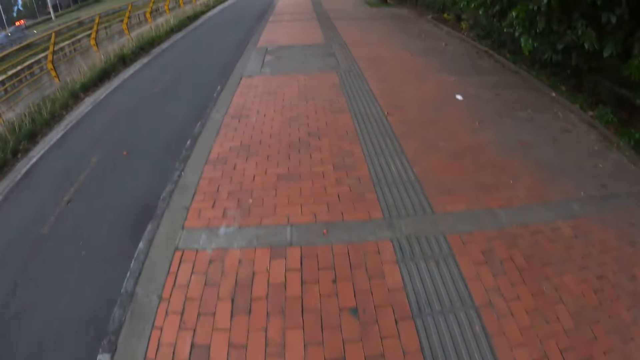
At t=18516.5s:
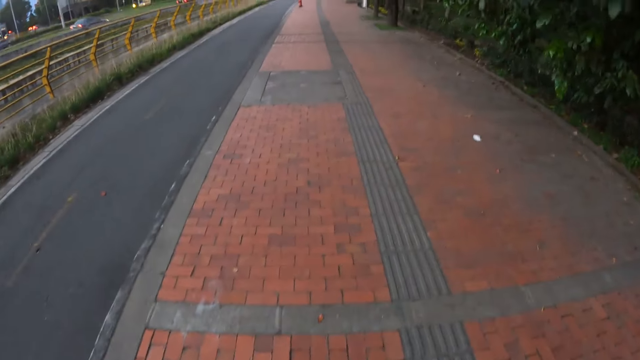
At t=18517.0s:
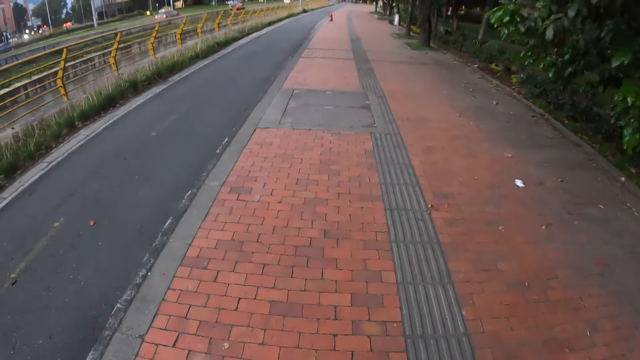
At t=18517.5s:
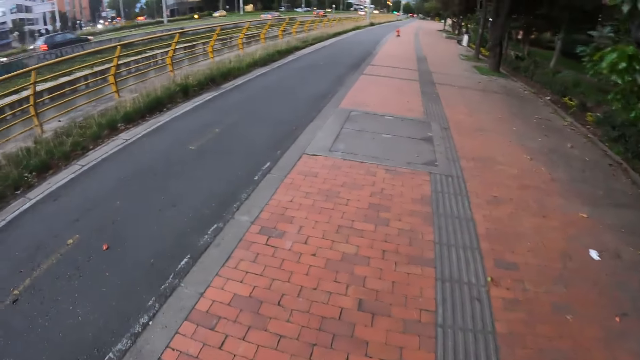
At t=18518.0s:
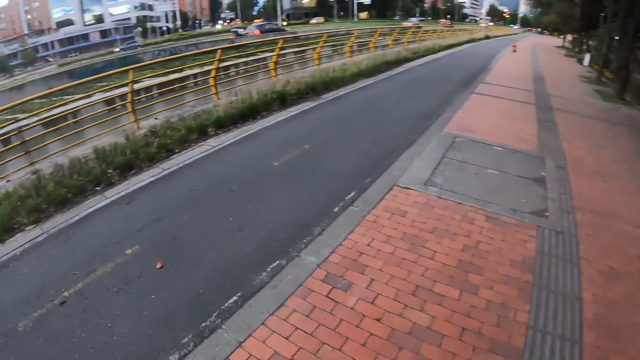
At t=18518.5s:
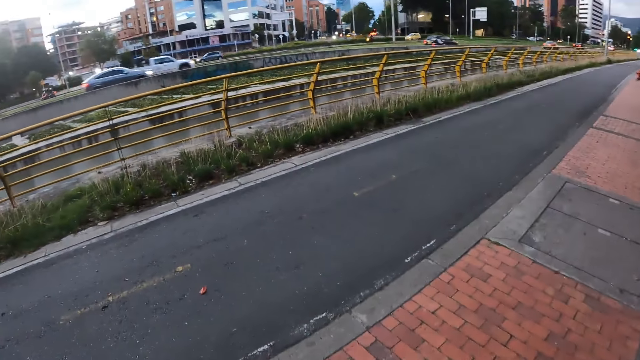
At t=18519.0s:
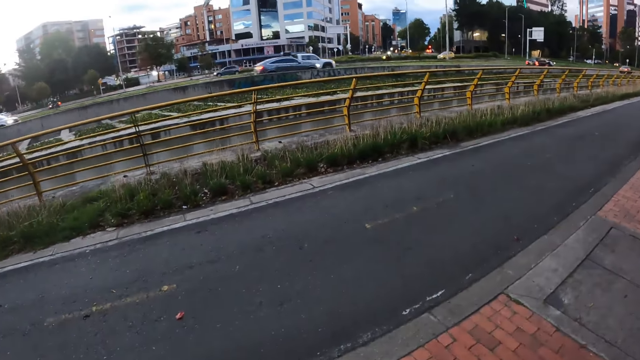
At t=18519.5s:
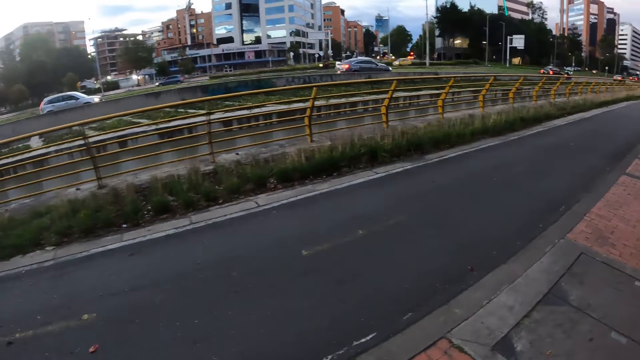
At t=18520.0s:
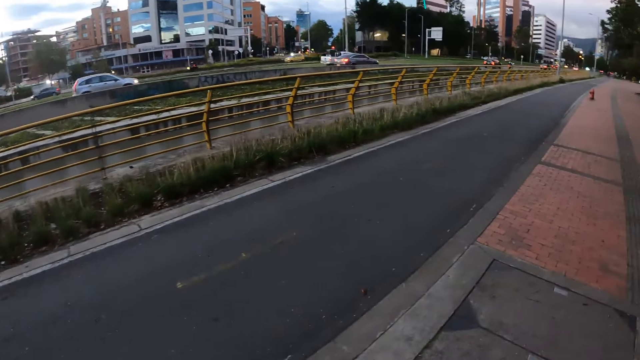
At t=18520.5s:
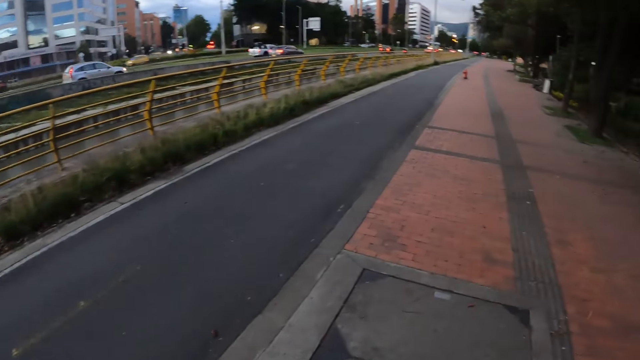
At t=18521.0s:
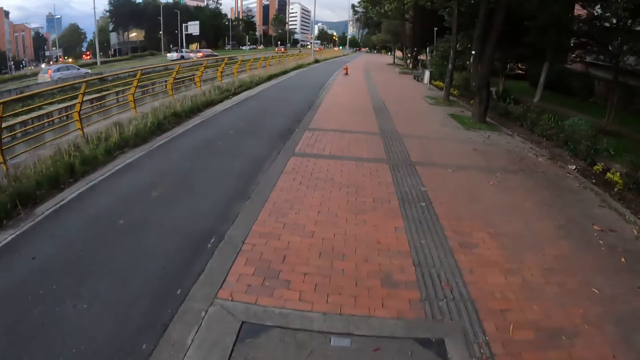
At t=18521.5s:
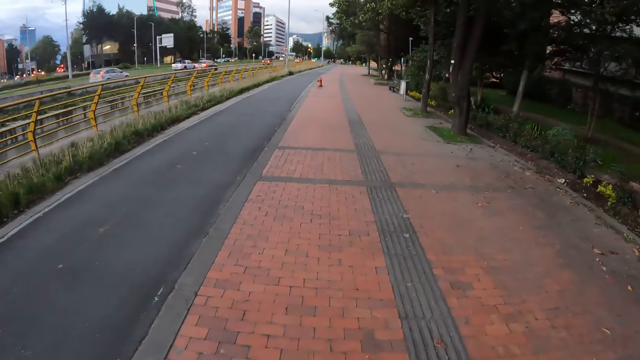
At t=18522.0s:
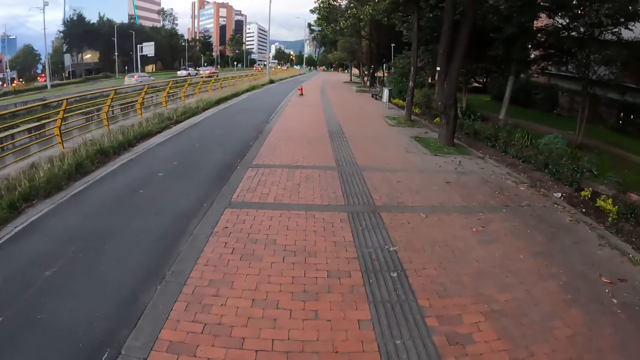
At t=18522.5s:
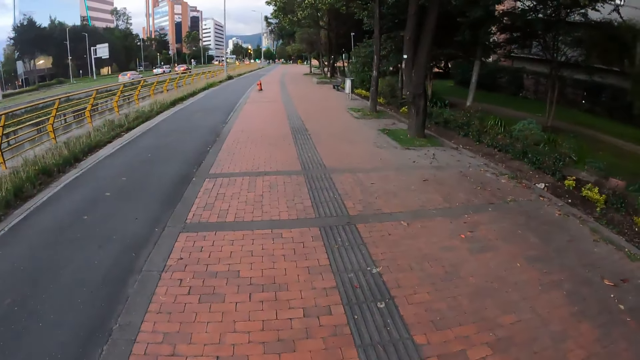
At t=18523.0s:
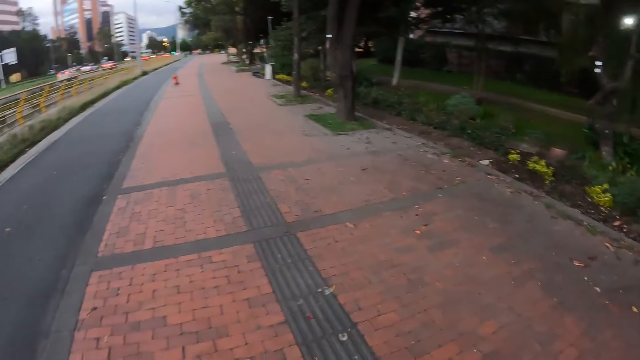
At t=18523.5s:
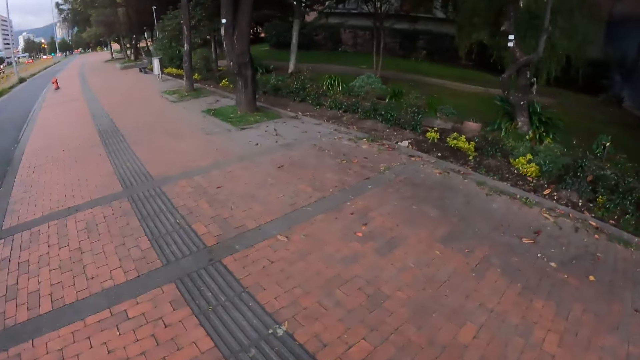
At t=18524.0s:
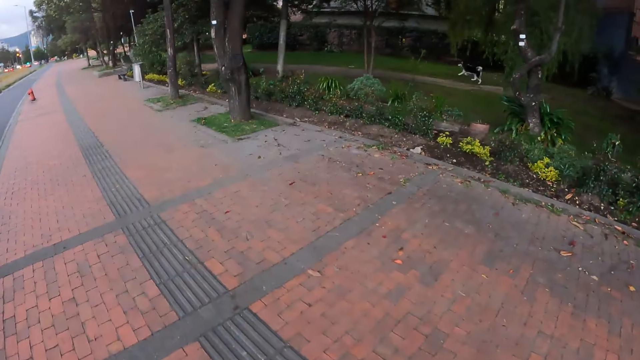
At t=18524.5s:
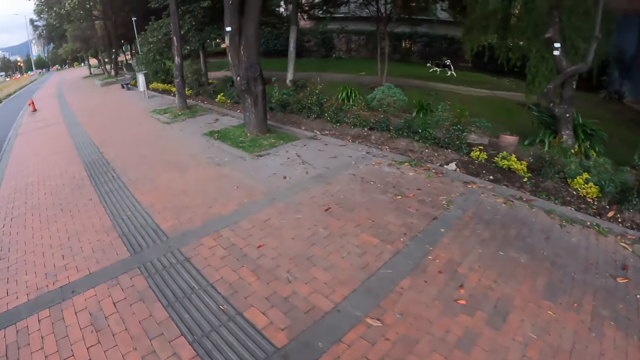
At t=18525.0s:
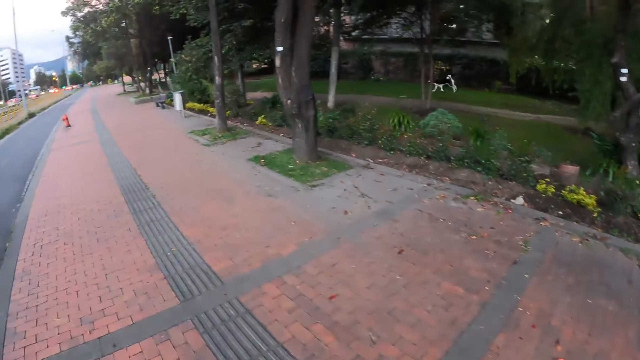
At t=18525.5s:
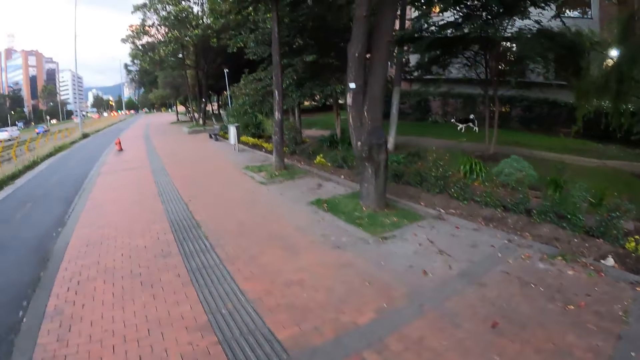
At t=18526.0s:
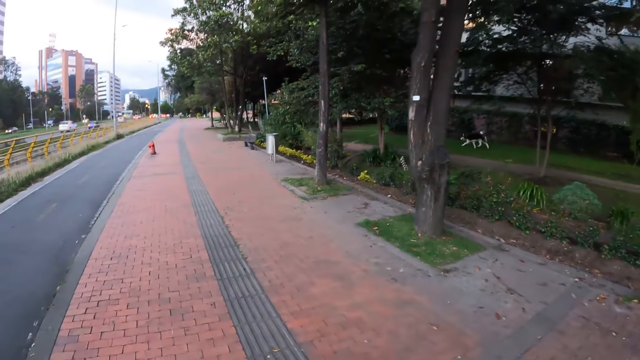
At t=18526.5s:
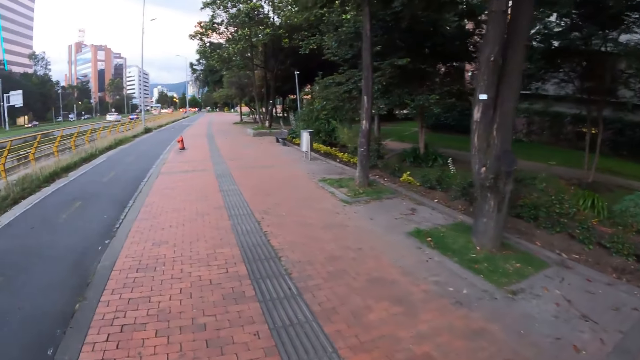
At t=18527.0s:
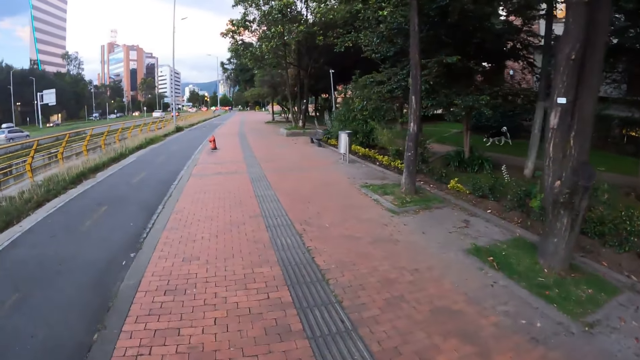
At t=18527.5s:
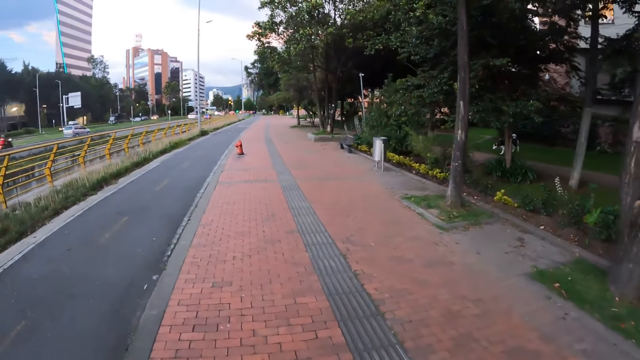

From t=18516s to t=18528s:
The dog runs on the field.

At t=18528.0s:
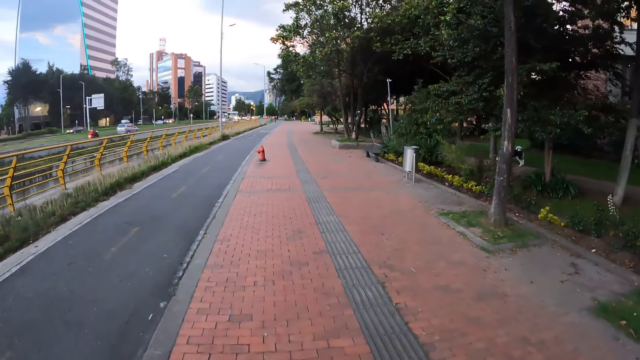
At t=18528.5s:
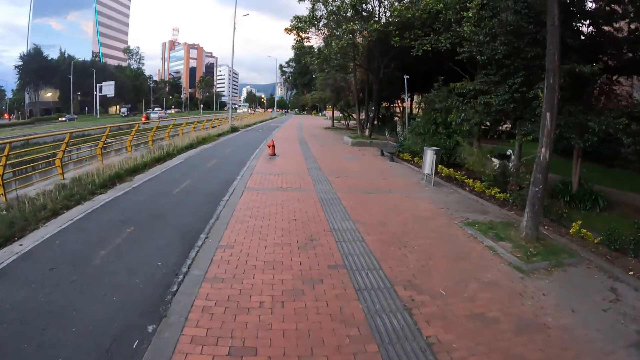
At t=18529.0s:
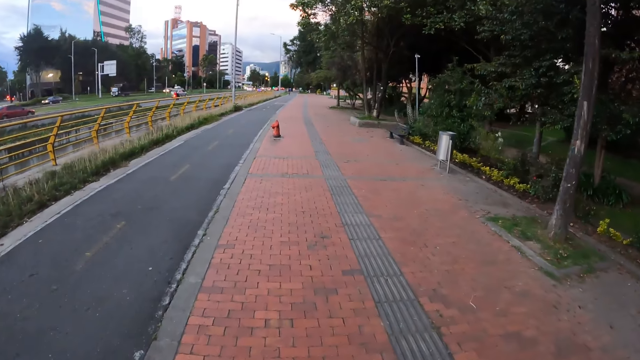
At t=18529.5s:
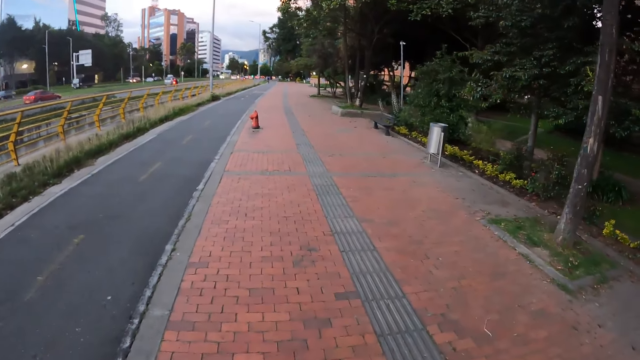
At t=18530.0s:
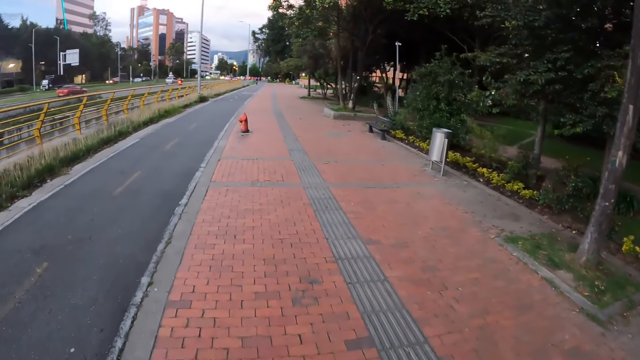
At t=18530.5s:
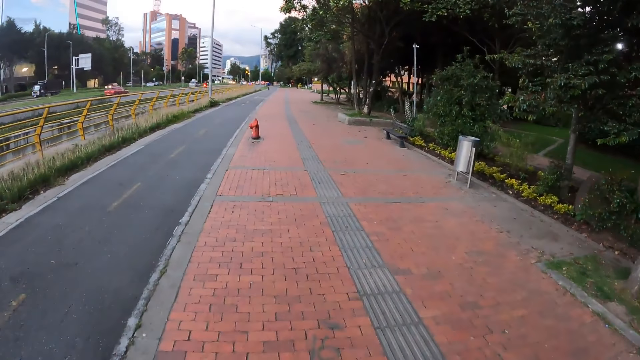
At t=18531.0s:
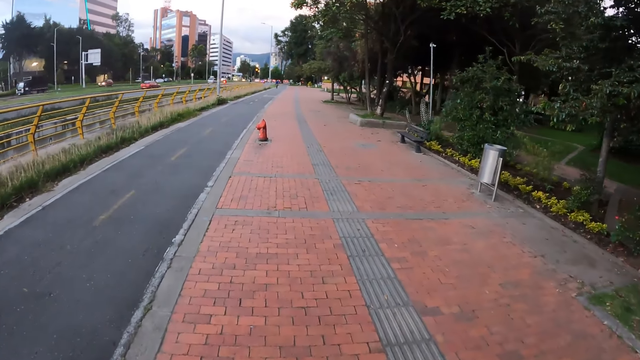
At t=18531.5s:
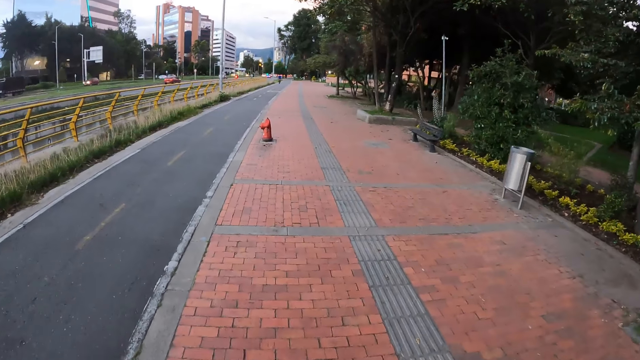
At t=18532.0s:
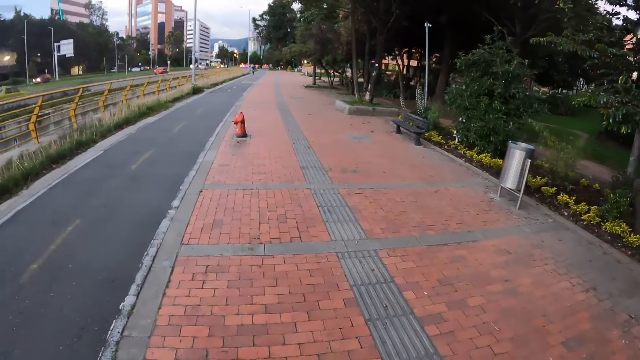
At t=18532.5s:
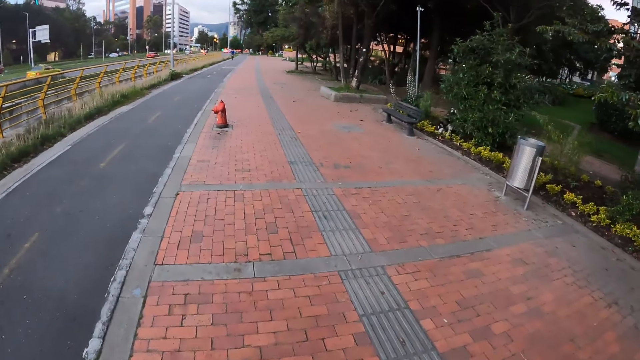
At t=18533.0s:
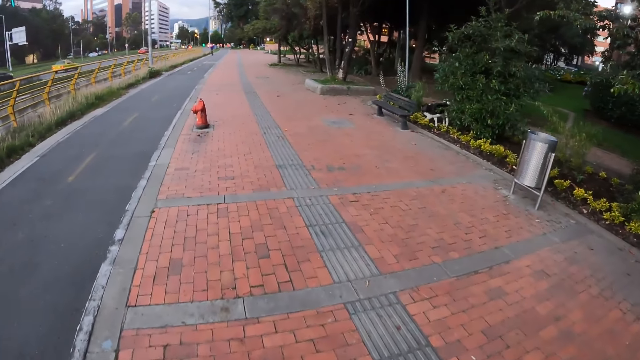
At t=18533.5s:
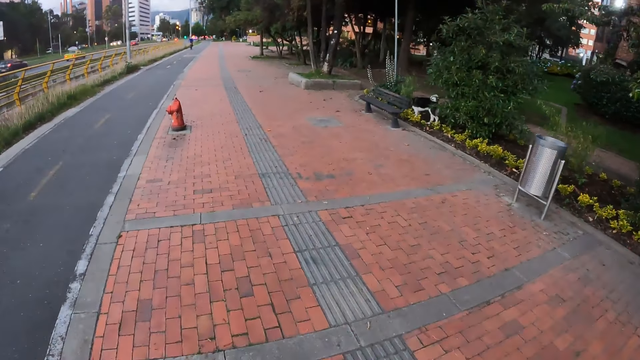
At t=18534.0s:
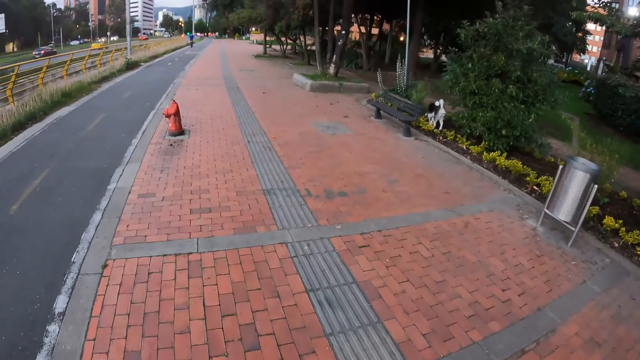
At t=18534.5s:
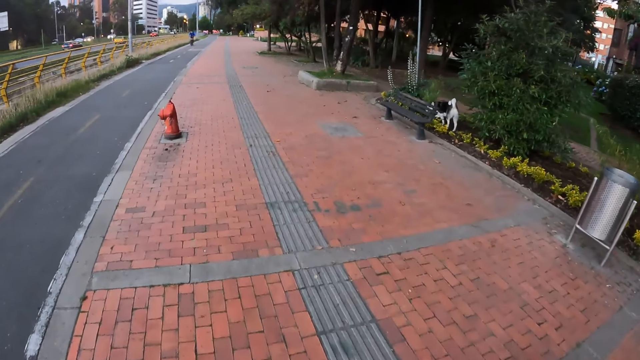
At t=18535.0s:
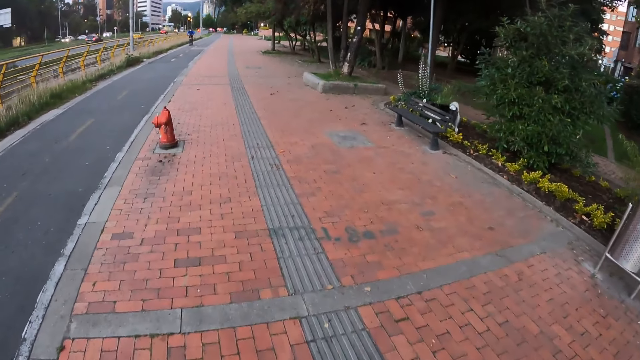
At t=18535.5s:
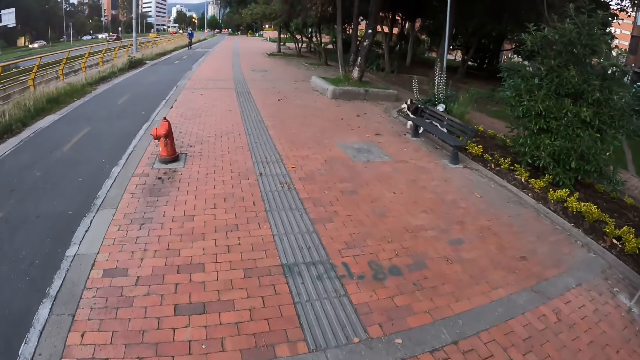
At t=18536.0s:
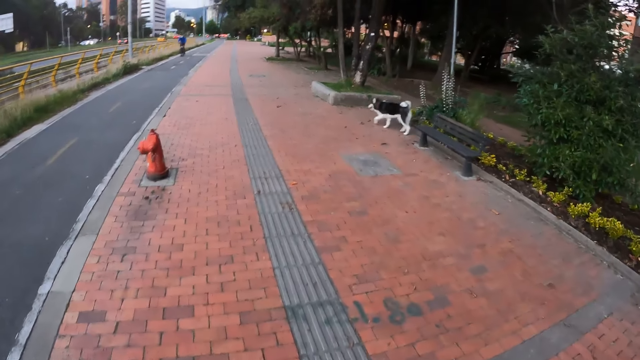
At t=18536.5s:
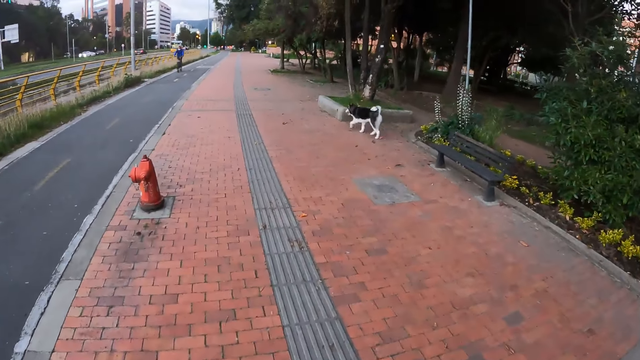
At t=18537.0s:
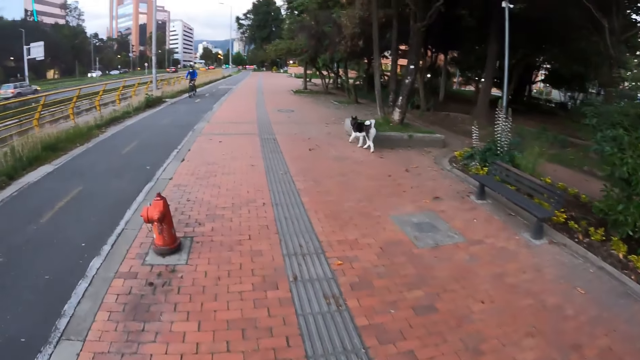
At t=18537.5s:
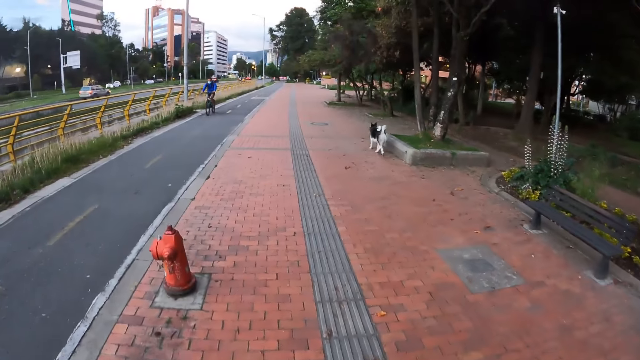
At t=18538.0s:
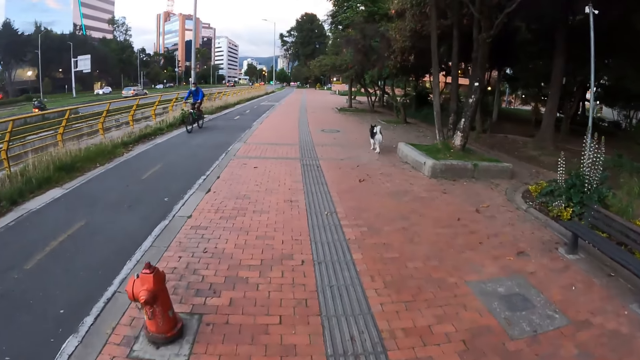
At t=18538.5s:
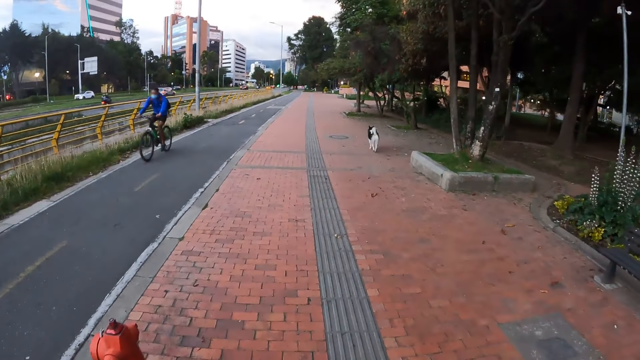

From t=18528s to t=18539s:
The dog walks on the sidewalk.
